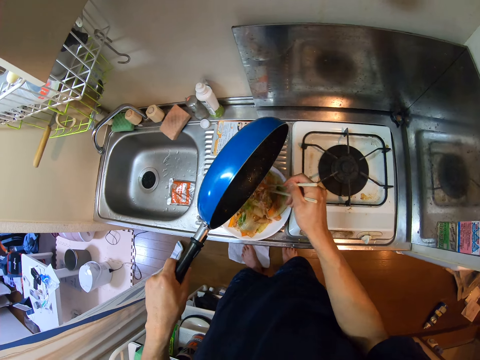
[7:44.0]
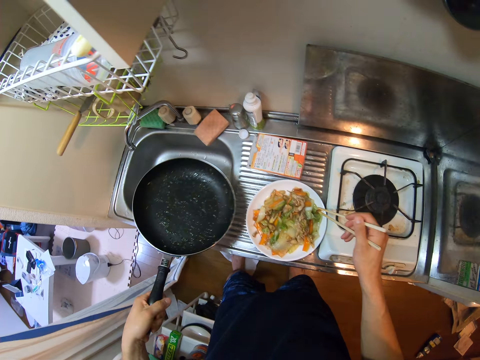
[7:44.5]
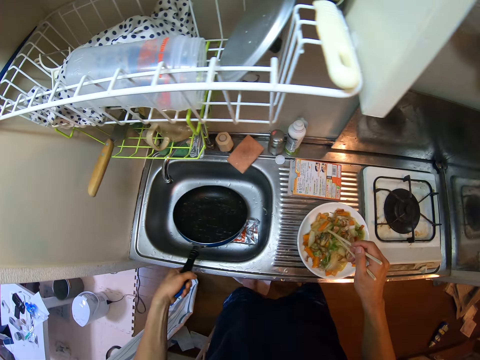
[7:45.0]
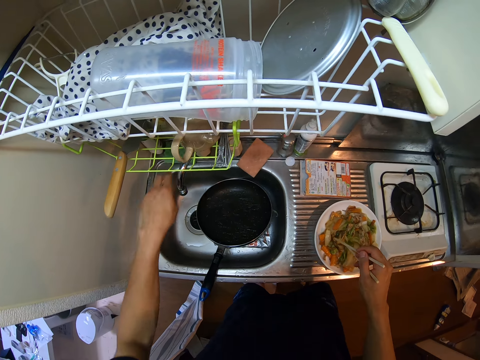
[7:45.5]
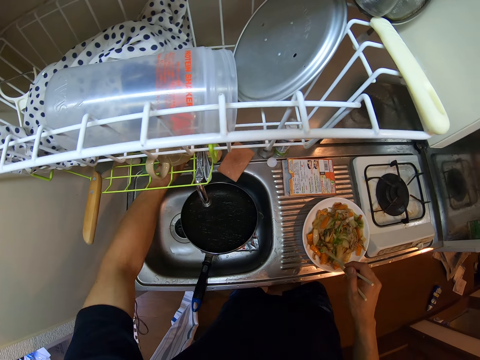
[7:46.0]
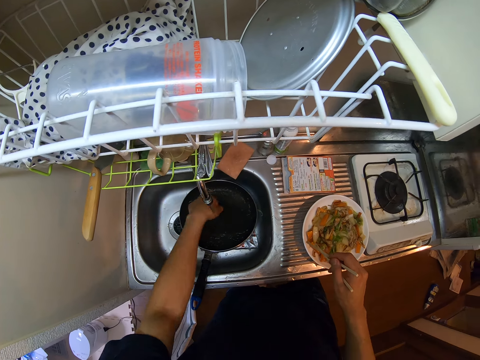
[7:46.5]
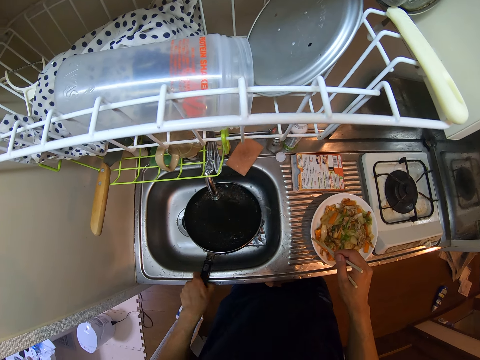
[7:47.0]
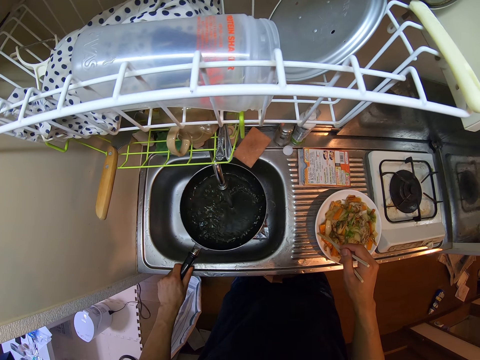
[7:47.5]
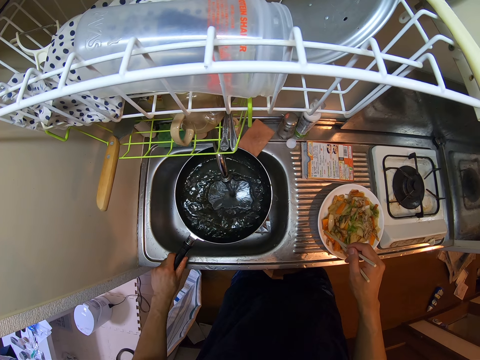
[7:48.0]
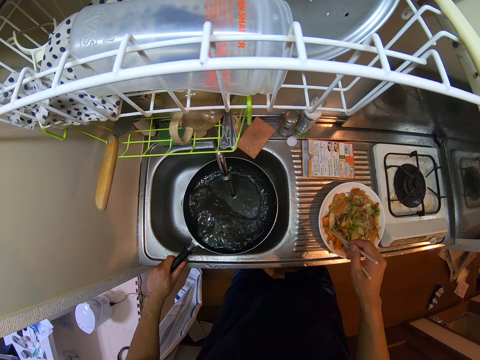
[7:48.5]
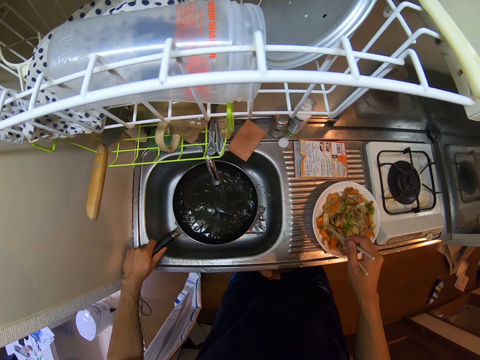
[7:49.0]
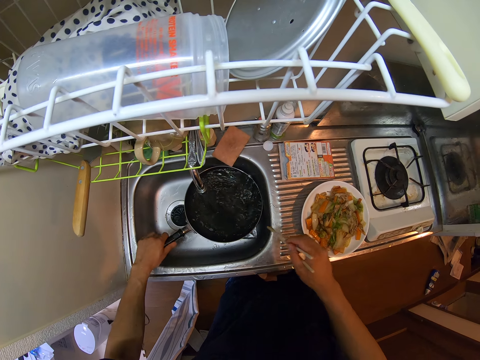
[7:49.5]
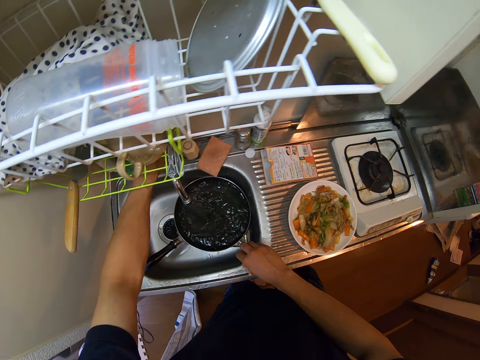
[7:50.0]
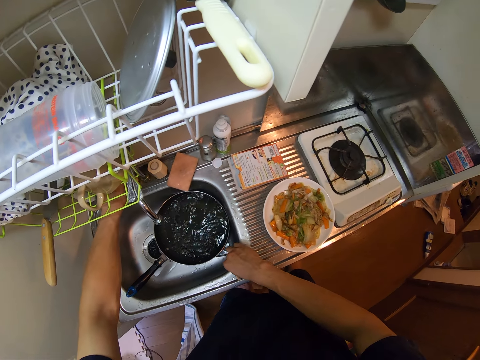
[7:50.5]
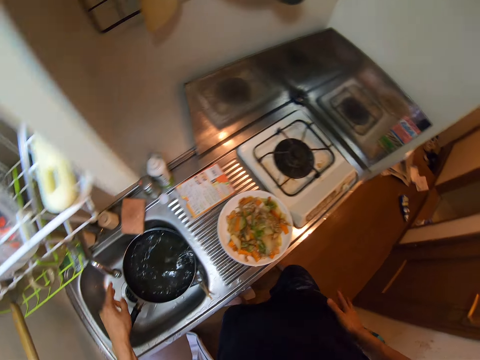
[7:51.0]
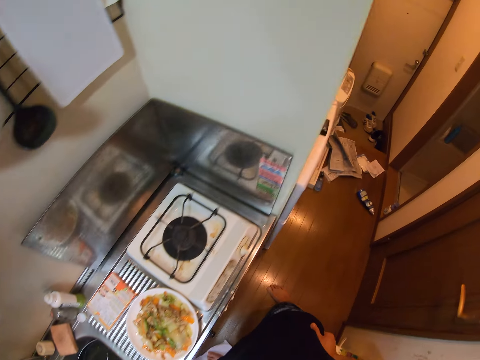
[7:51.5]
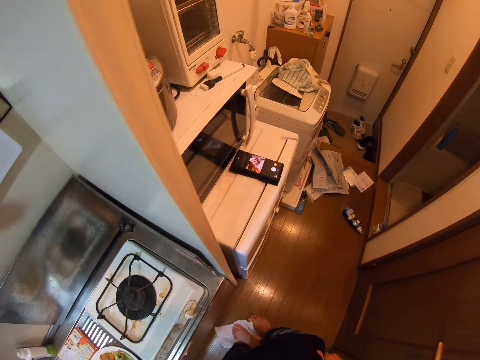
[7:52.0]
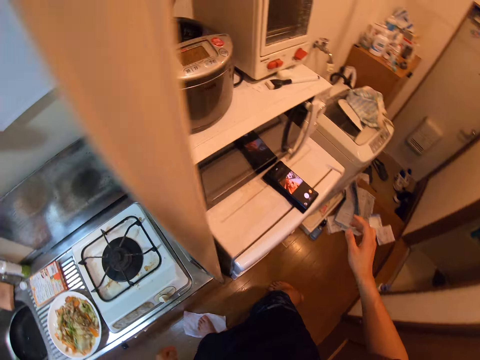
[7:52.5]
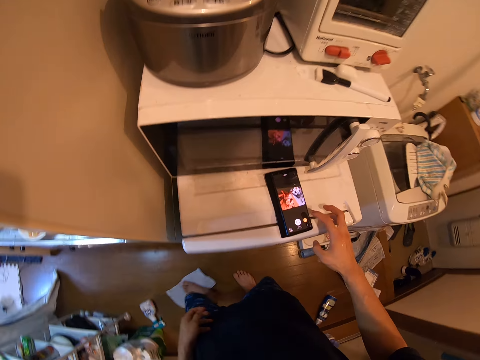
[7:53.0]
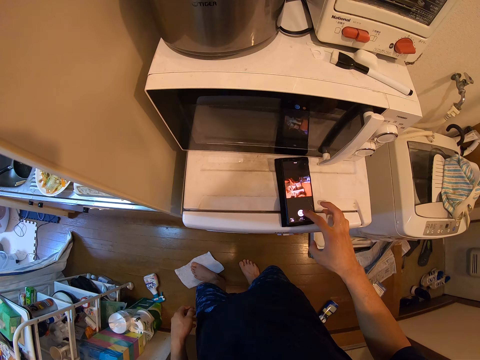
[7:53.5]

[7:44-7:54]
The camera wearer drops the frying pot or frying pan in the sink with his right hand. He moves the tap. He turns the knob of the tap. He holds the frying pan handle and carries the frying pan with his left hand. He places water on the frying pan. He drops the frying pan in the sink basin. He closes the water tap with his left hand. He dries his hands on his clothes. He walks around the kitchen. He operates a phone with his right hand.
